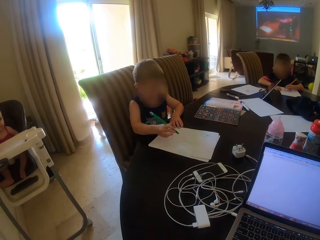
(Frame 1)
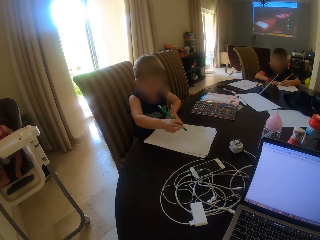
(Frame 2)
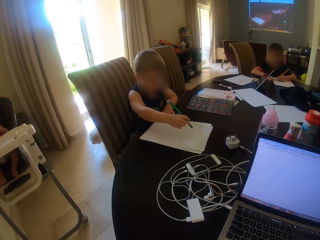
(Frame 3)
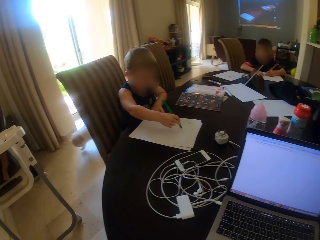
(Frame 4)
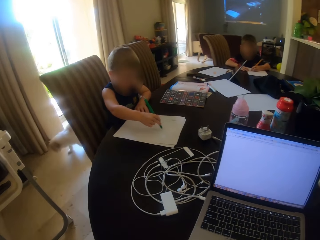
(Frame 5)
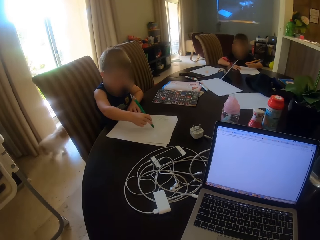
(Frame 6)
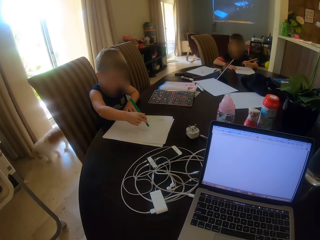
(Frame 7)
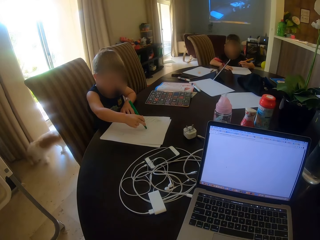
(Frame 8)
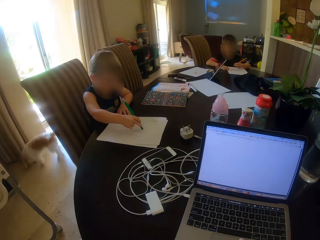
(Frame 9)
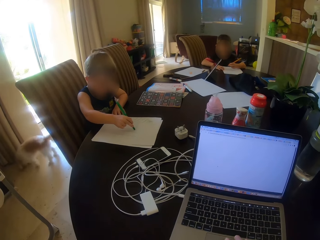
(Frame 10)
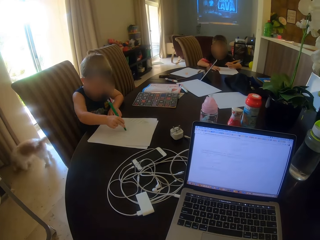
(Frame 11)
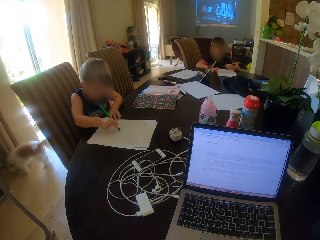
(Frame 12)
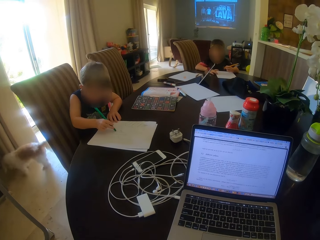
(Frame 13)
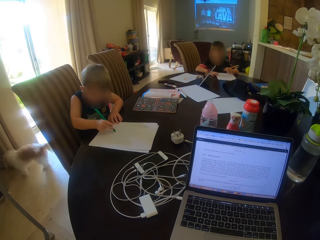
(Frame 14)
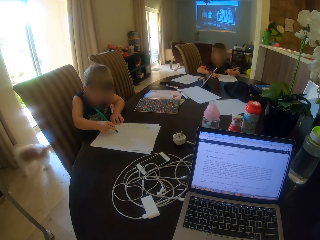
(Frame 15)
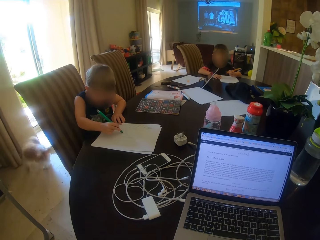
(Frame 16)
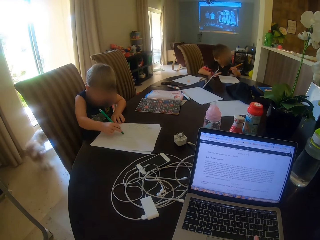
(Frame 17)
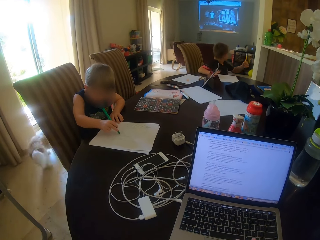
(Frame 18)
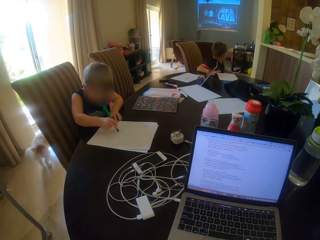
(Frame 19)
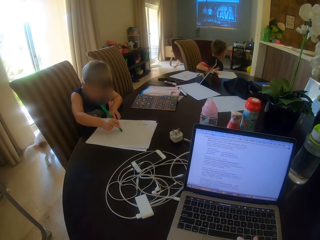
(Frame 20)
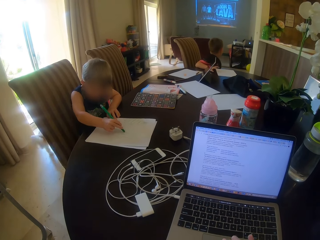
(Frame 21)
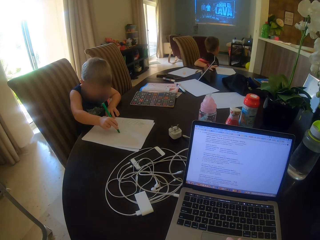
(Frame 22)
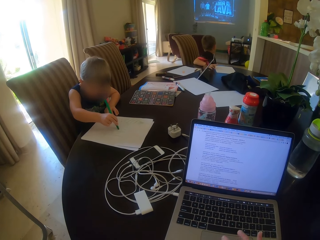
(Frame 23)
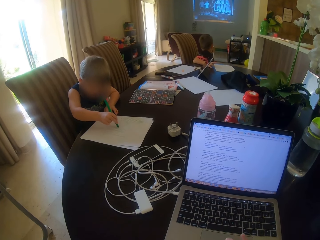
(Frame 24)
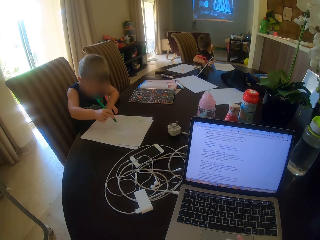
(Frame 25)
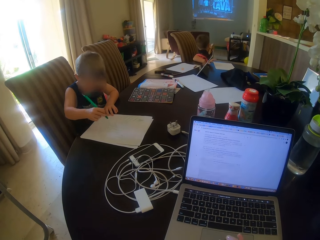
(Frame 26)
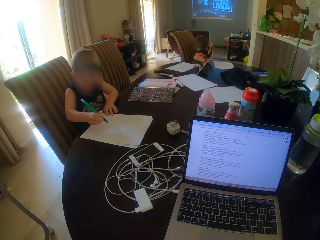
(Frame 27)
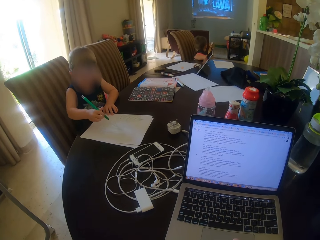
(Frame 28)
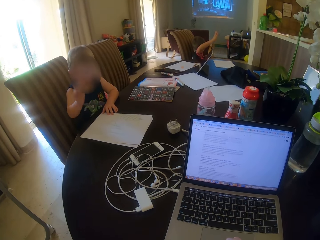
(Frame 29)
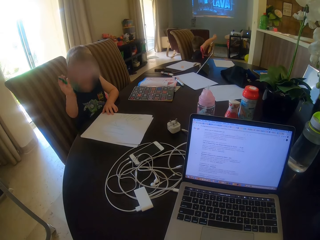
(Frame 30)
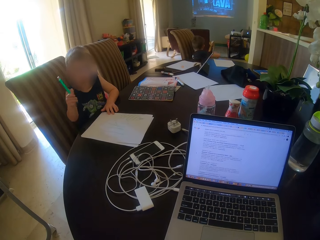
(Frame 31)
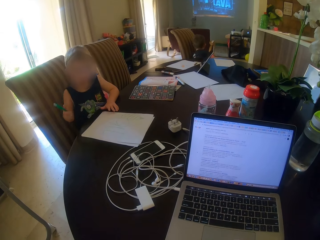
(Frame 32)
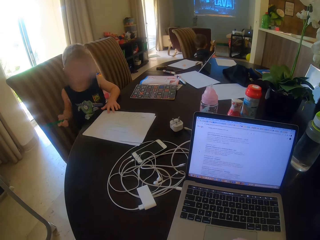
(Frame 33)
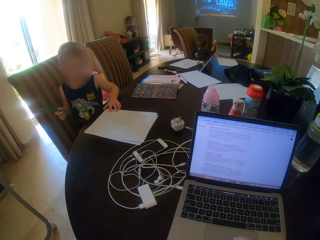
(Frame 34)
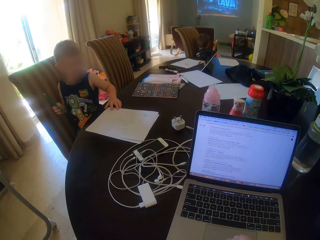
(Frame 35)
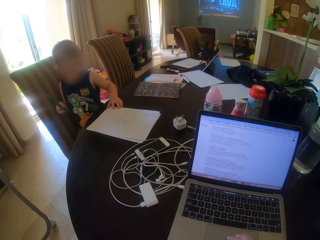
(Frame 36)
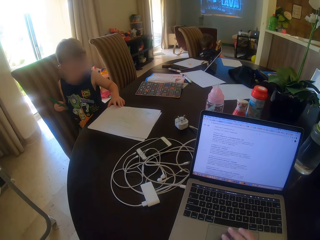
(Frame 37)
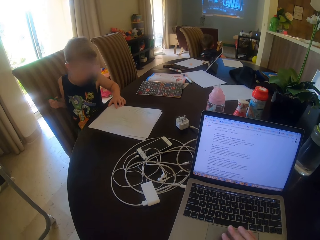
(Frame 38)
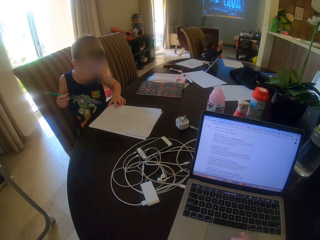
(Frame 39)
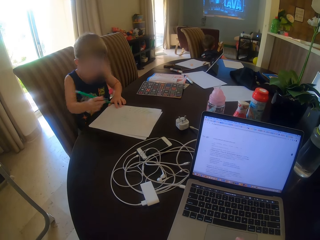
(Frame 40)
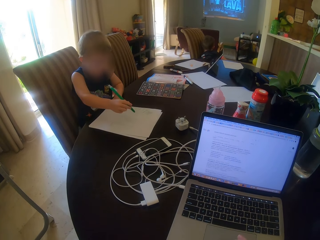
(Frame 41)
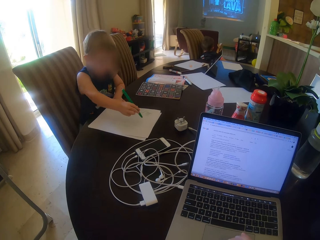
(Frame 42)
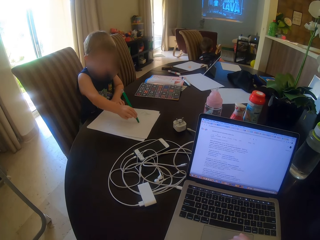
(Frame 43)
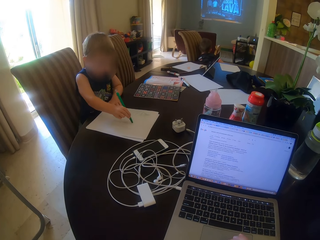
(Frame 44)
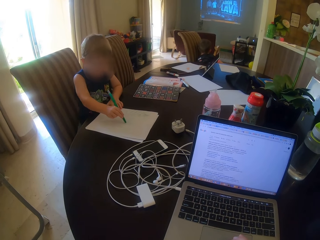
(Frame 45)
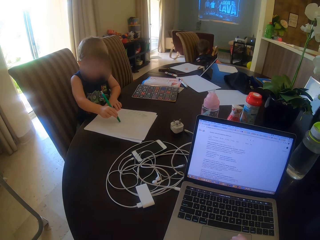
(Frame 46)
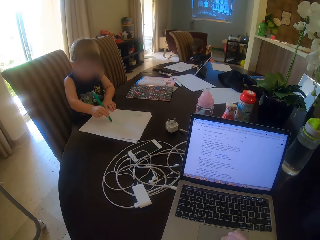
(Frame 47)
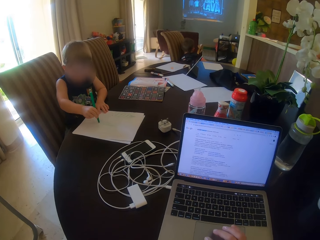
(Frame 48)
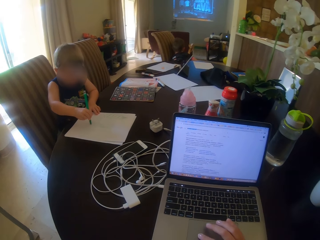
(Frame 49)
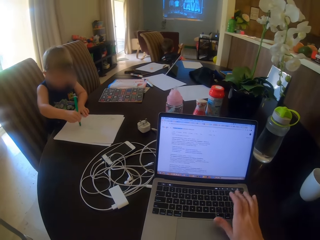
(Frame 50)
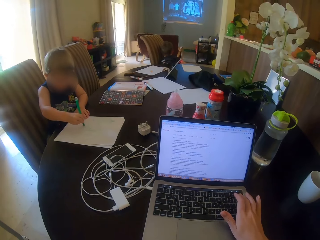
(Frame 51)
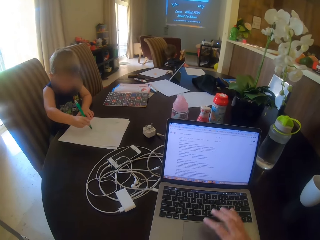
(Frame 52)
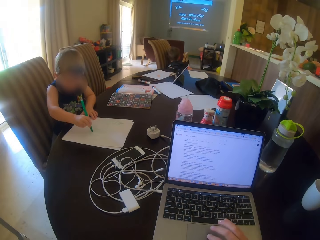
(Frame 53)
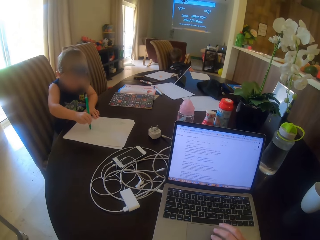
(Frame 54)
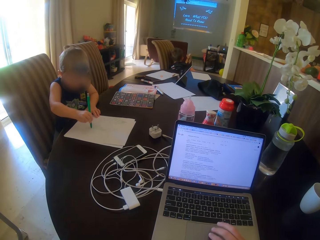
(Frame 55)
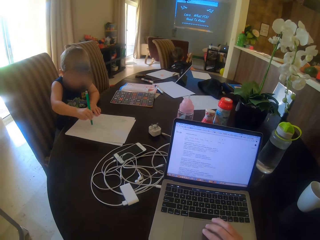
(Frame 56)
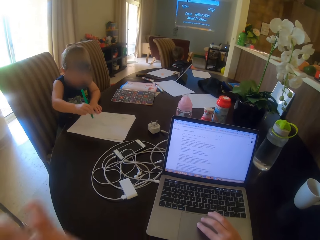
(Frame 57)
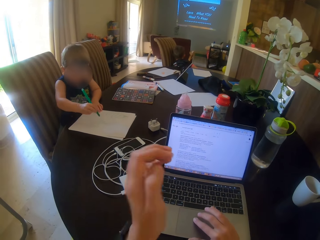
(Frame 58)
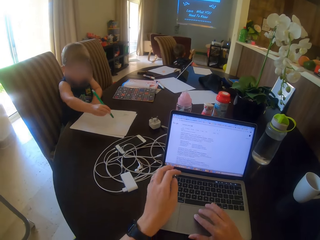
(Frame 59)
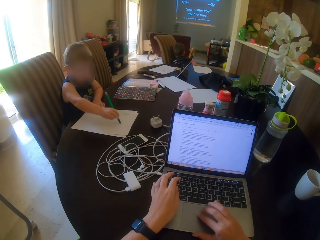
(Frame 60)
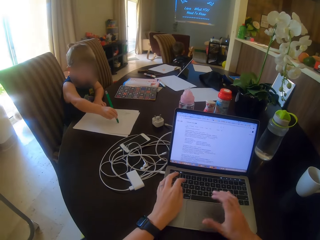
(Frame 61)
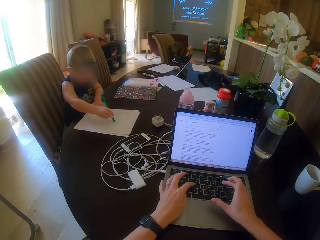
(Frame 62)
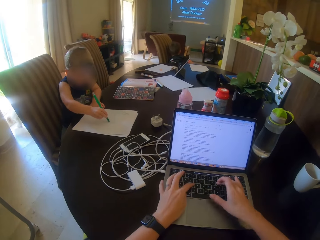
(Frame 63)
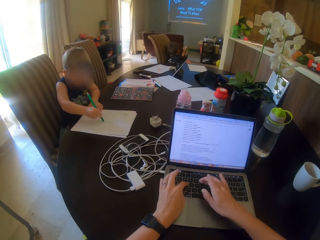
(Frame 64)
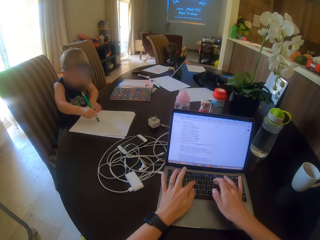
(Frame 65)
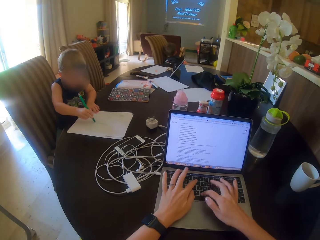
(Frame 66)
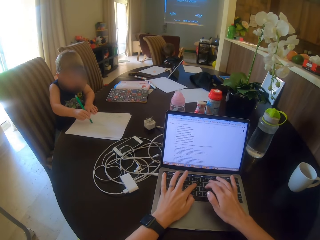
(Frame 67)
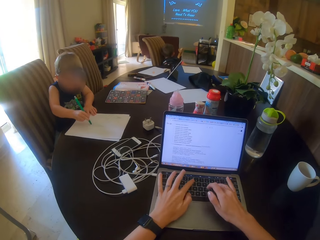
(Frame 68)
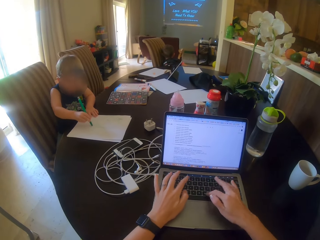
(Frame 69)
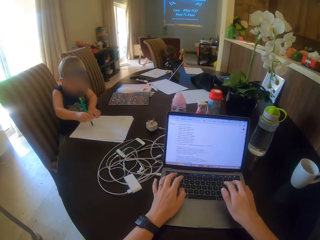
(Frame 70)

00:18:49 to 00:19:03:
A child writes on the paper. The child plays with the pen. The child writes on the paper. The camera wearer types on the laptop.

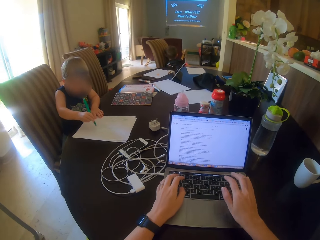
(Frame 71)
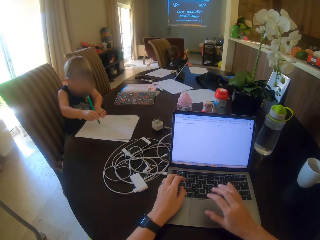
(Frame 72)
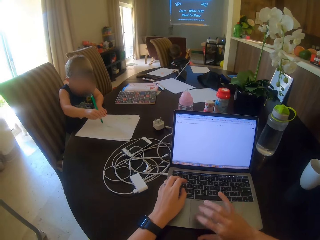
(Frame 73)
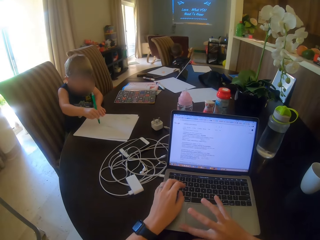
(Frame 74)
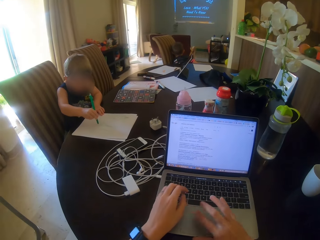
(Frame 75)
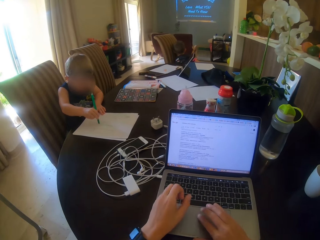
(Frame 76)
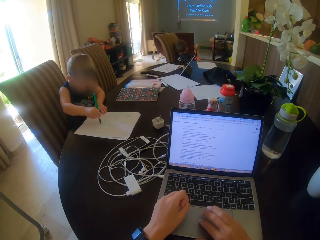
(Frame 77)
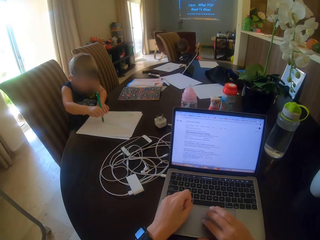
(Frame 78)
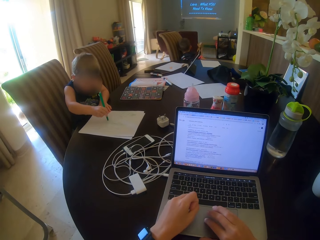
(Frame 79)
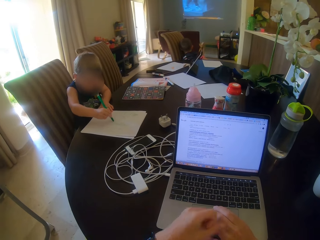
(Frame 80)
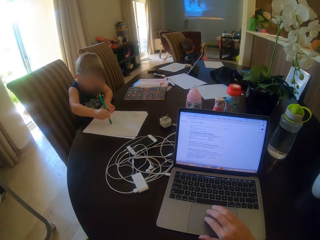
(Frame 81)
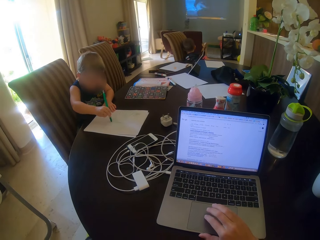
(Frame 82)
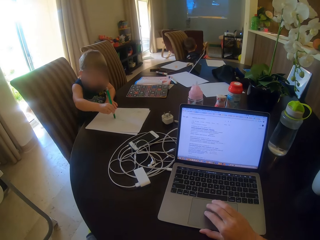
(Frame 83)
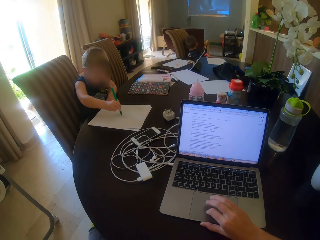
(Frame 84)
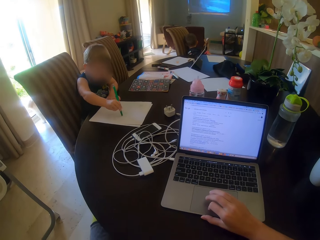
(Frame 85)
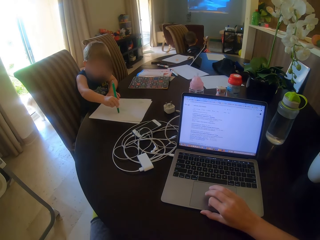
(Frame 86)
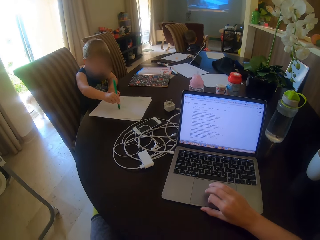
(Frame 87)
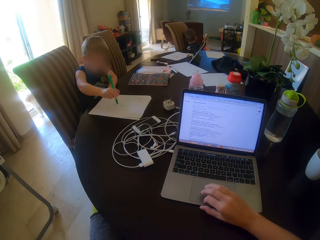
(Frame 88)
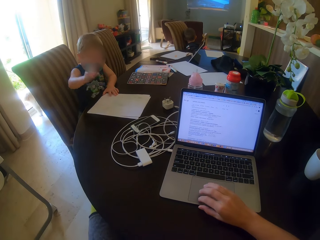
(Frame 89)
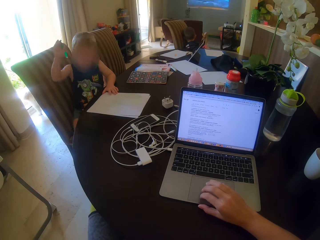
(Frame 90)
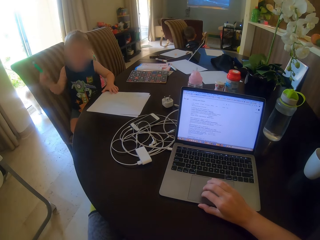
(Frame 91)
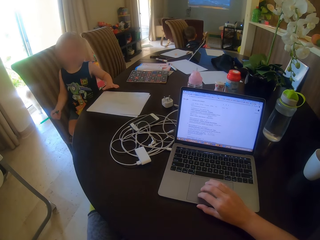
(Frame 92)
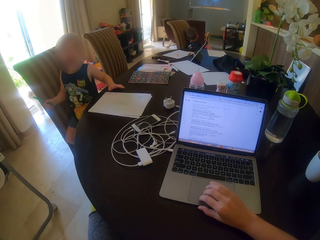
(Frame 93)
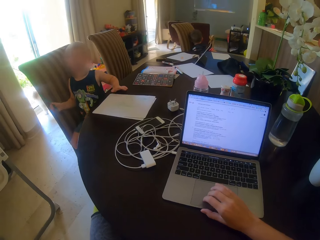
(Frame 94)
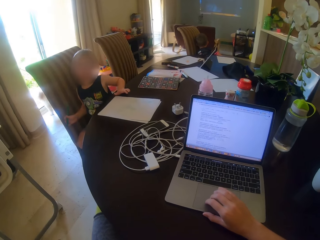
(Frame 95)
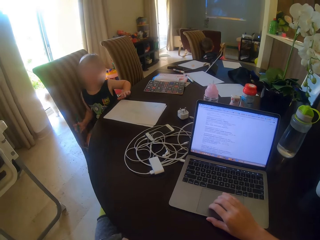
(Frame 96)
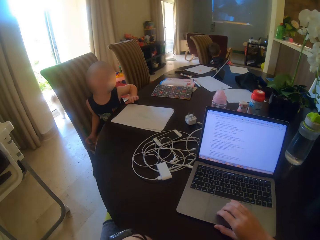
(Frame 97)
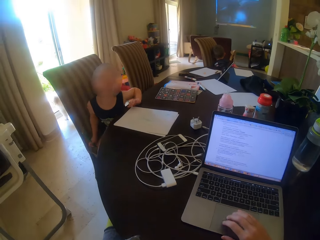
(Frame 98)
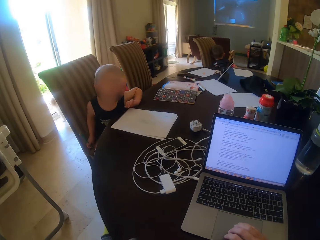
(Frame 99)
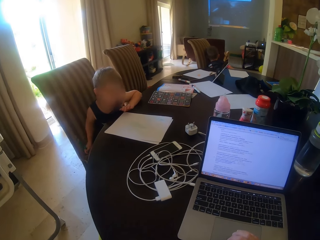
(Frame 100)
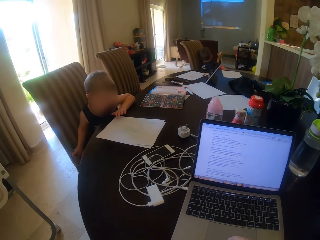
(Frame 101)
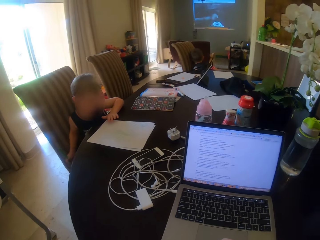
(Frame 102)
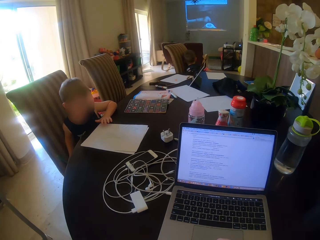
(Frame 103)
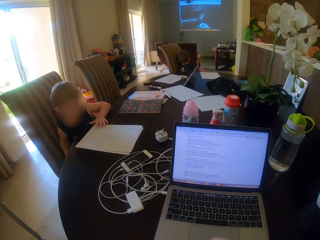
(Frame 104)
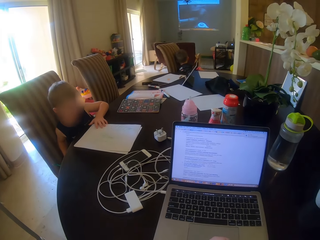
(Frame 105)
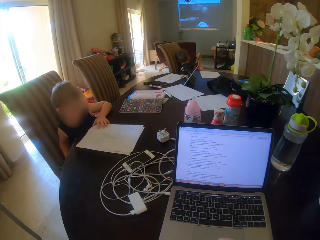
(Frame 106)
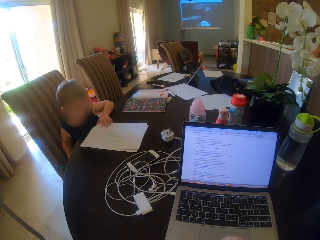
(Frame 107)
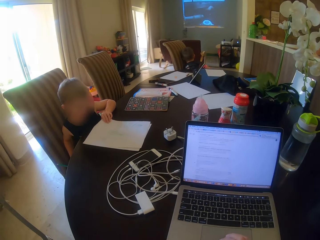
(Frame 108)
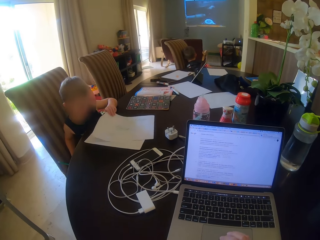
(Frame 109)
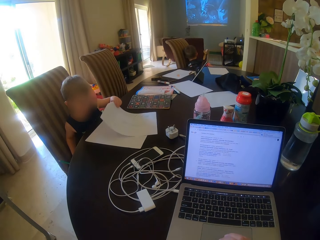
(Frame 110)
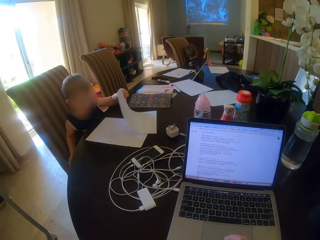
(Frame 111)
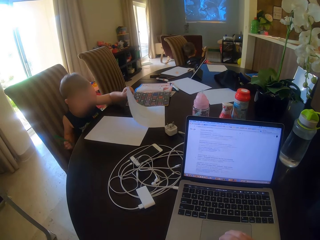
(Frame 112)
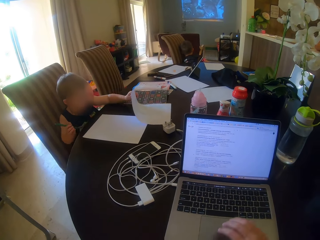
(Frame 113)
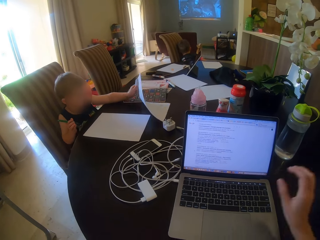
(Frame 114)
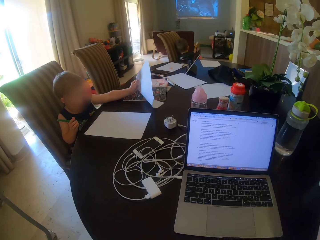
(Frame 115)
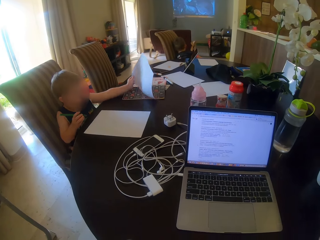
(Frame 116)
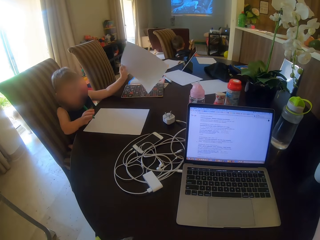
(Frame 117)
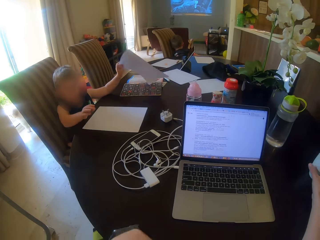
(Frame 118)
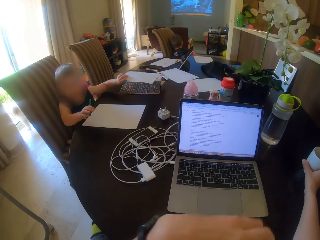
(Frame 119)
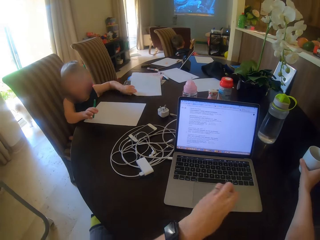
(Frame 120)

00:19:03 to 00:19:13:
The camera wearer scrolls the mouse. A child moves the paper.
